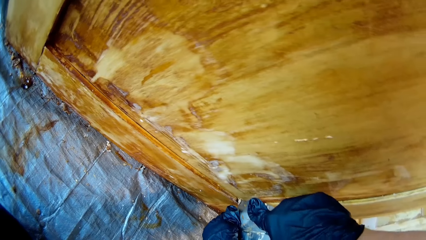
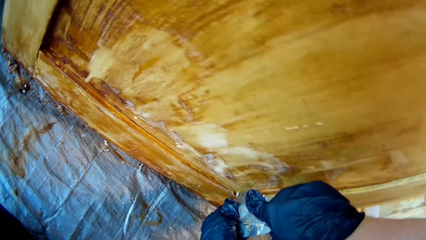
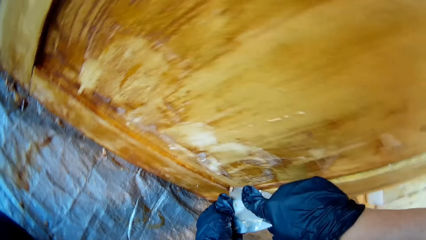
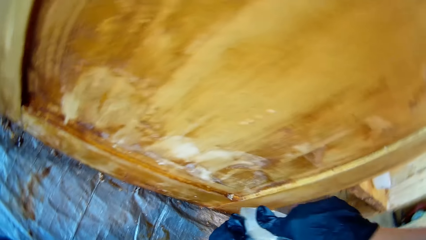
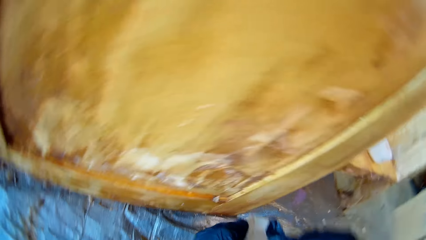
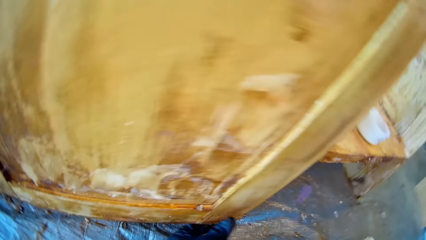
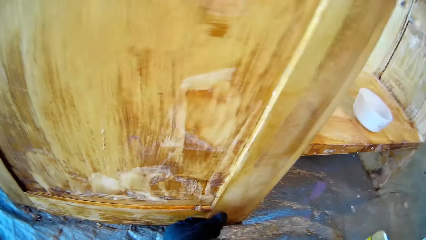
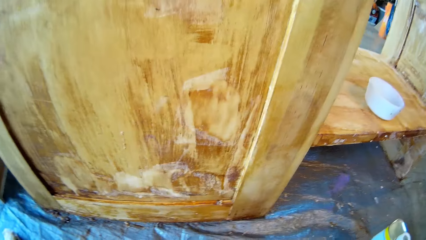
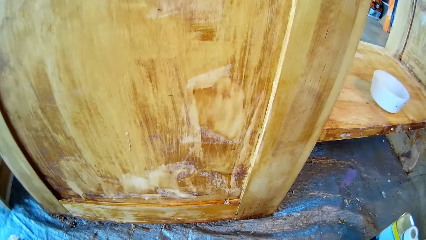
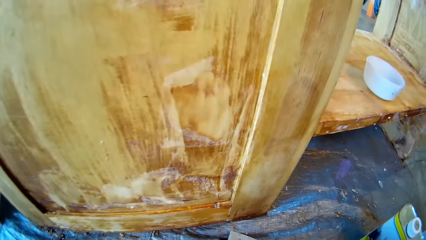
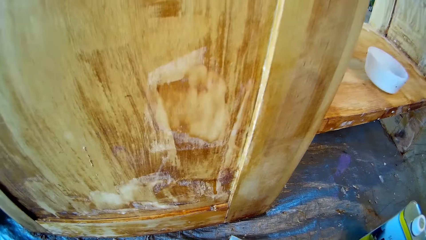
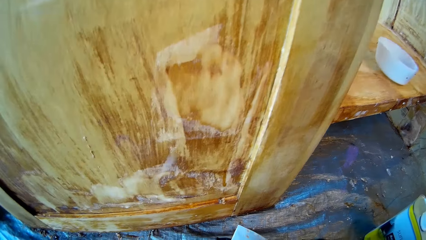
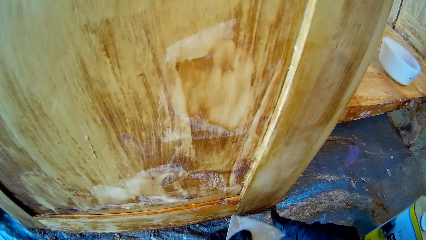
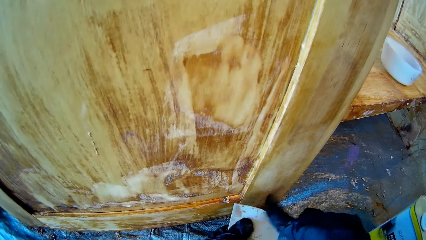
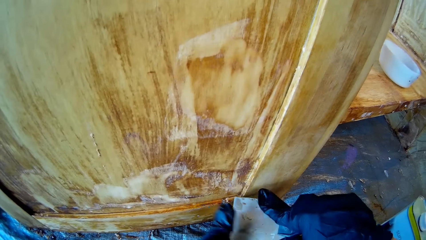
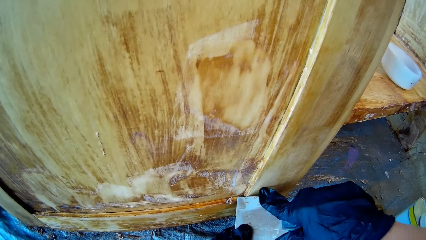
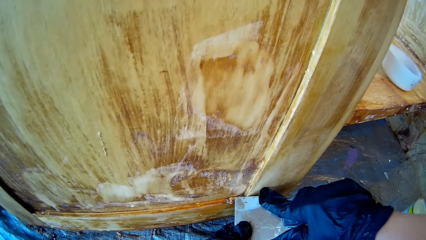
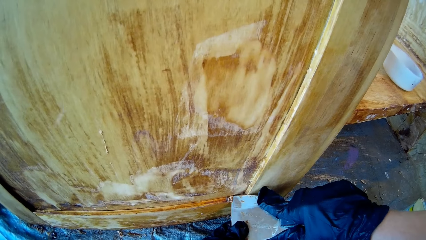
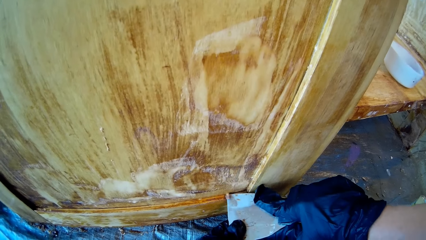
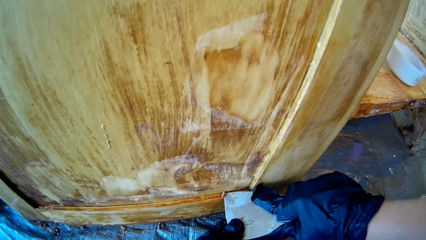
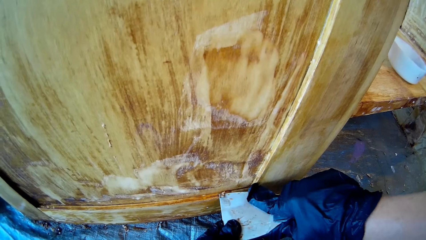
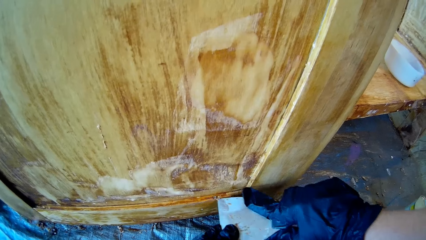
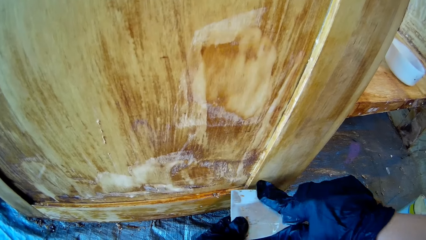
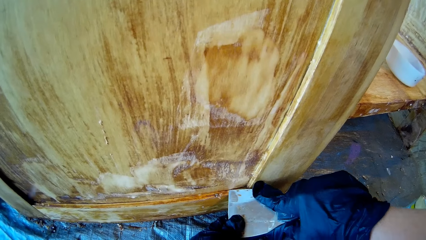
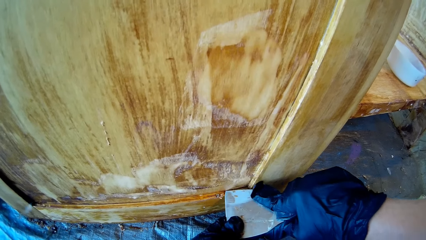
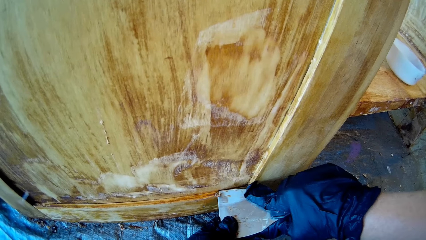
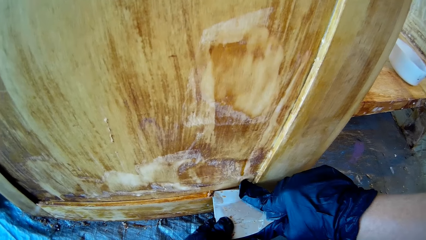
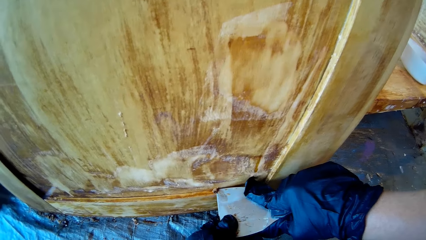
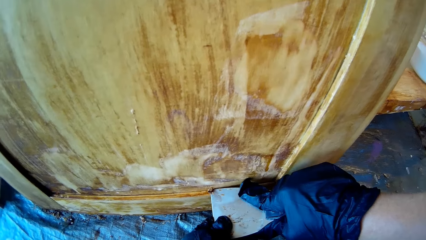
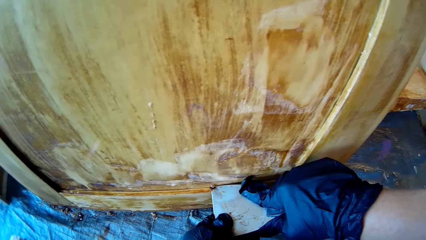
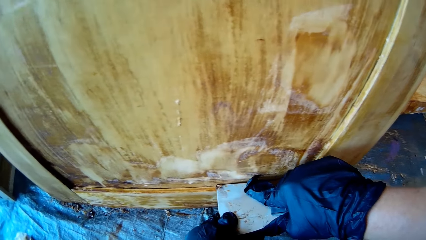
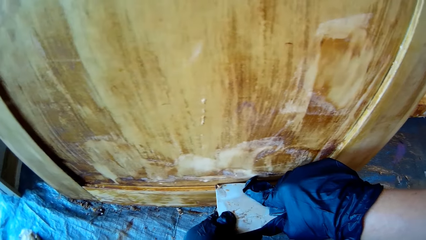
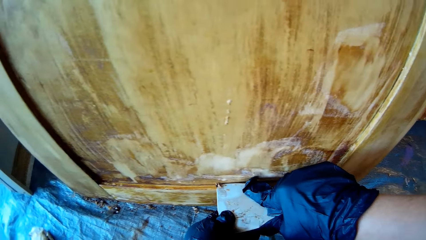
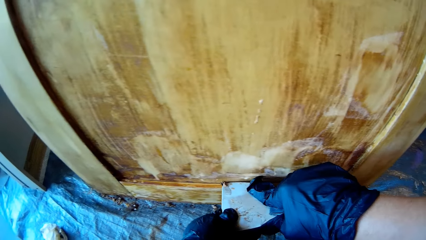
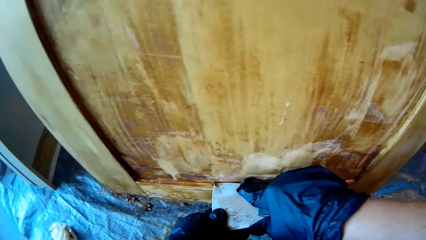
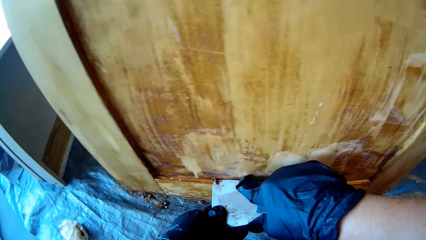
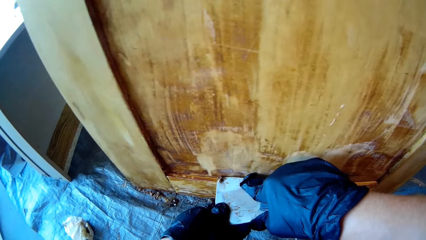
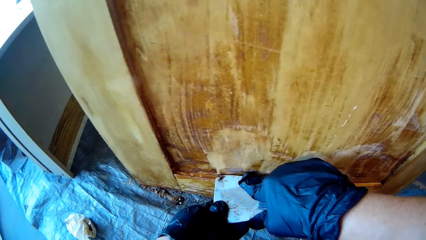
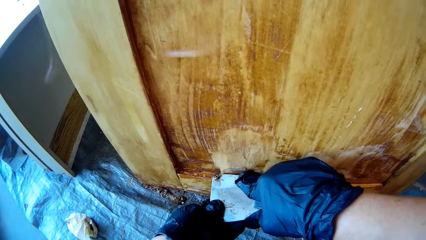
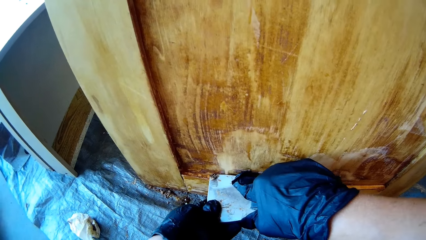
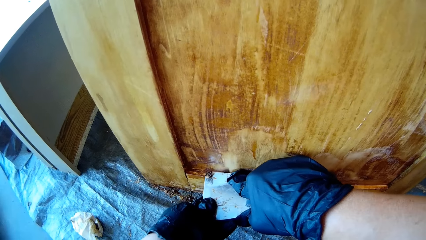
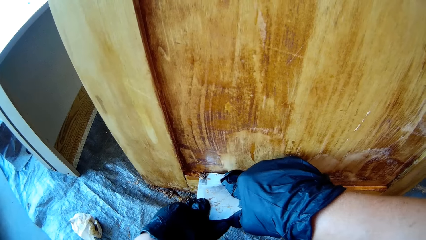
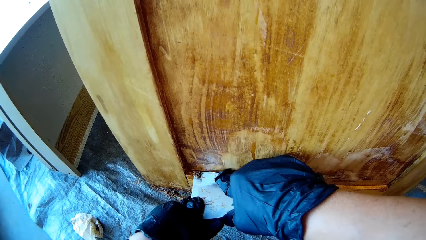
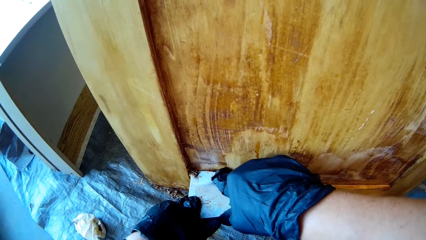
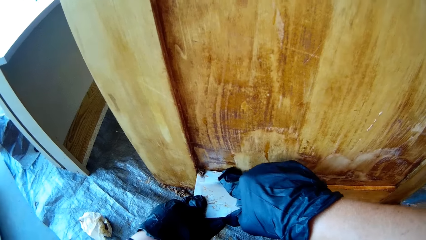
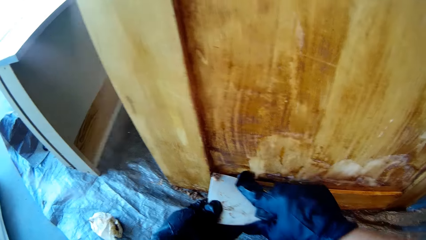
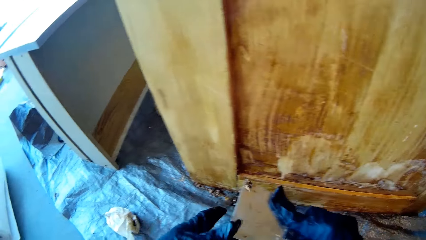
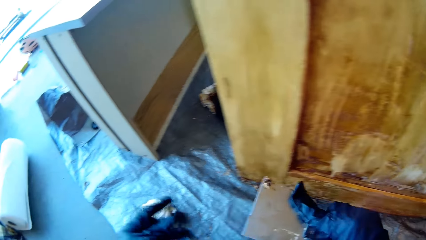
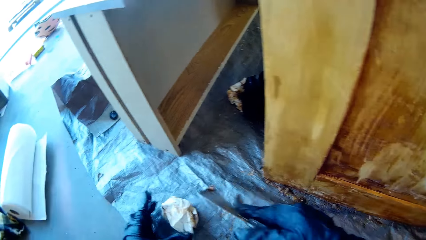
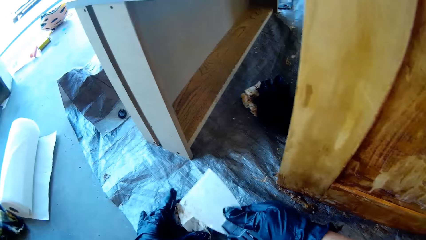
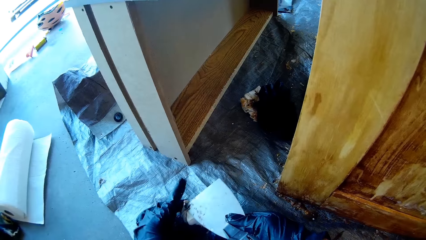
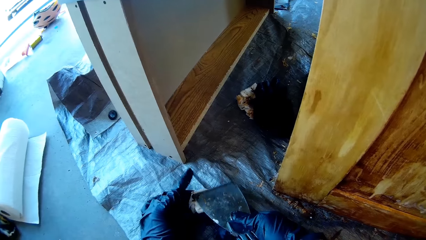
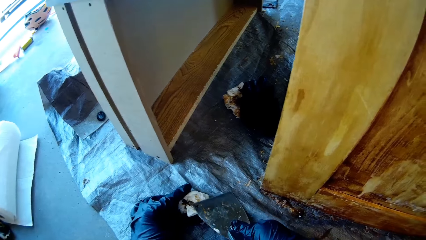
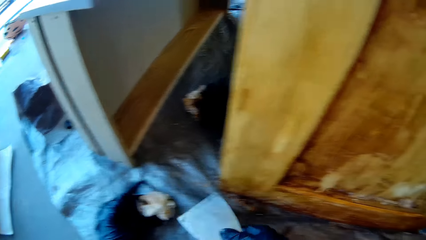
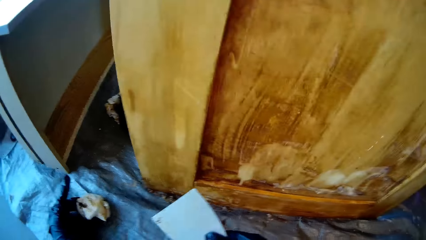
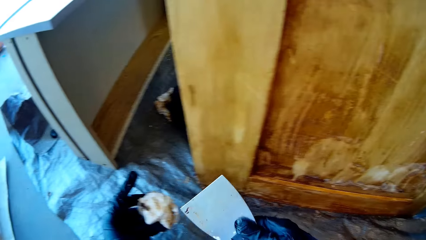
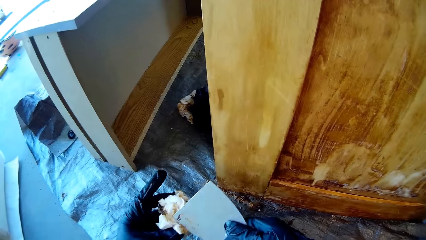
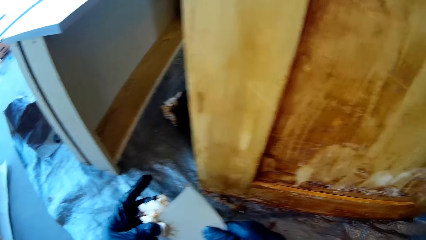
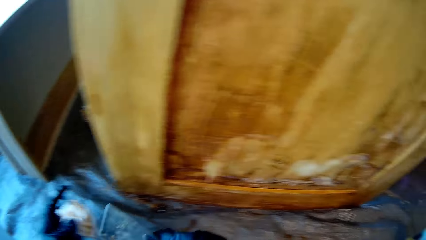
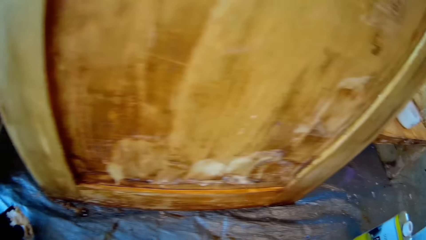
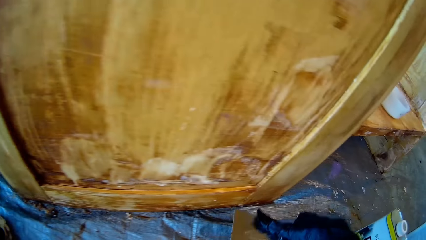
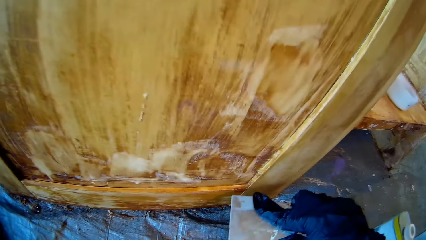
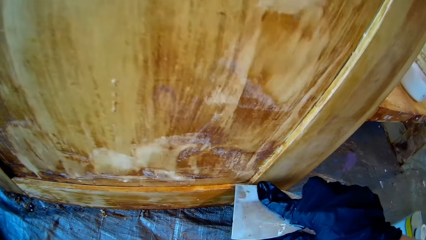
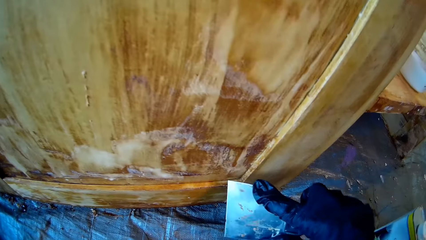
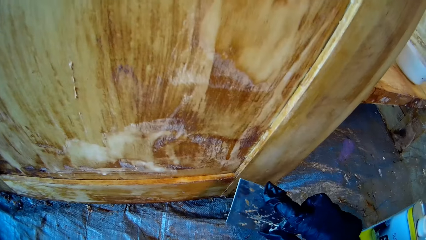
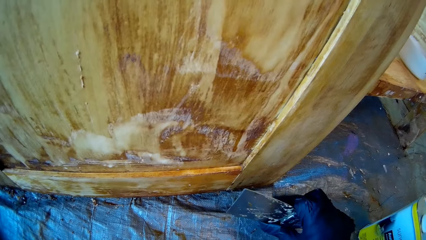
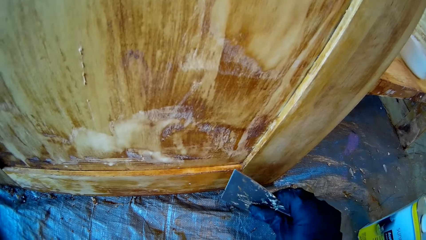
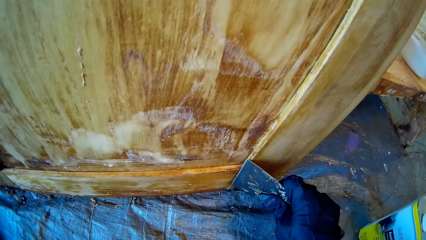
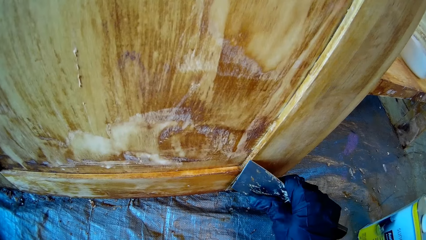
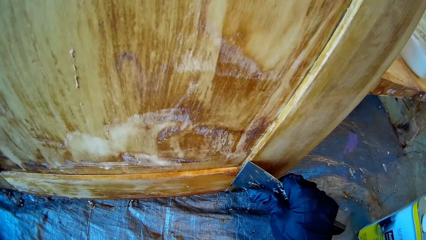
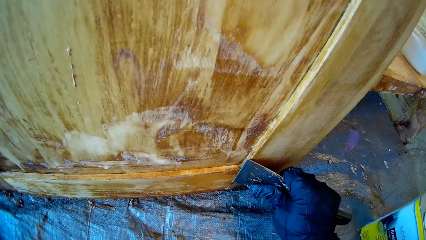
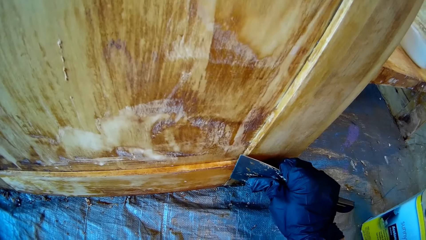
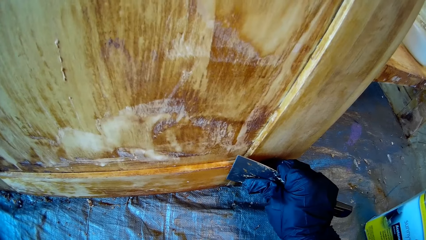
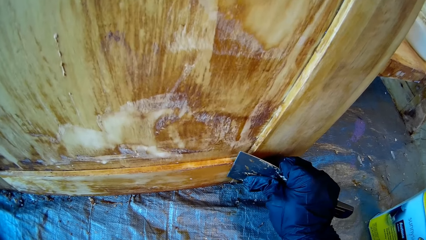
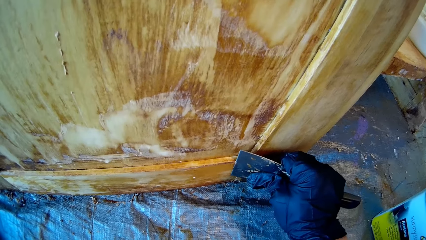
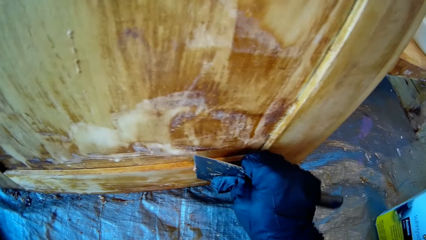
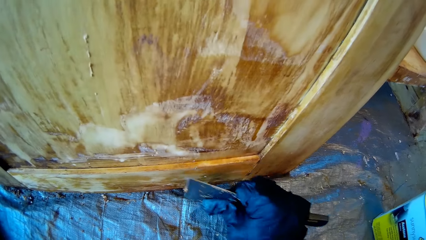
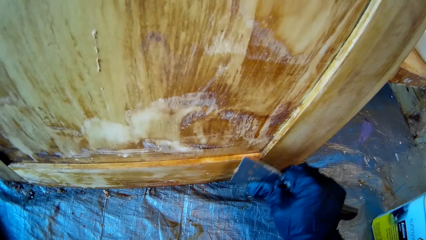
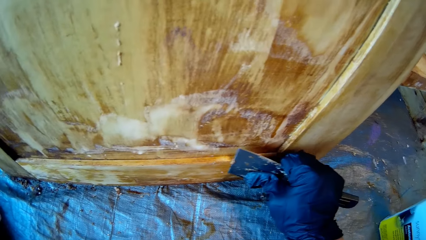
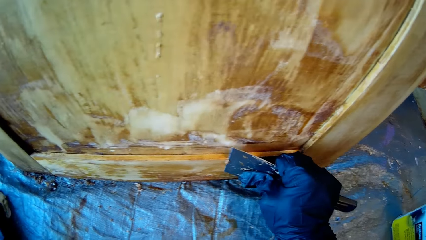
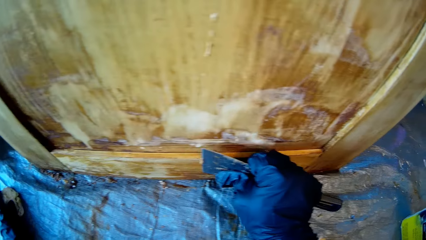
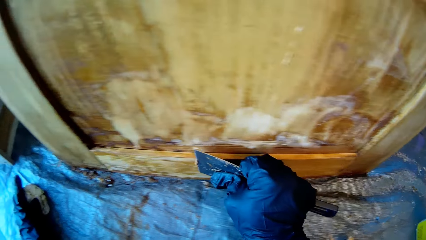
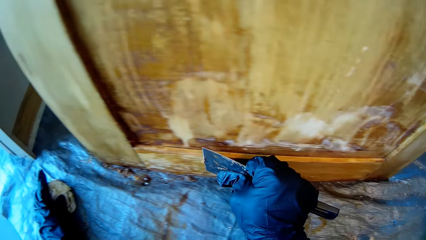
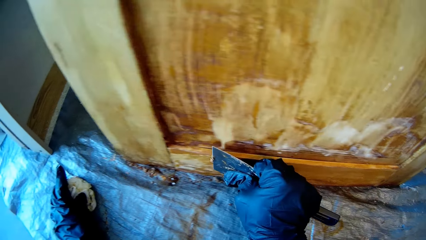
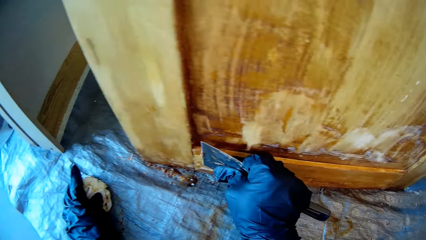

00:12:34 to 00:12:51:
The camera wearer picks up a piece of cloth. They wipe a scraper with the piece of cloth. They remove wood dirt with the scraper.
